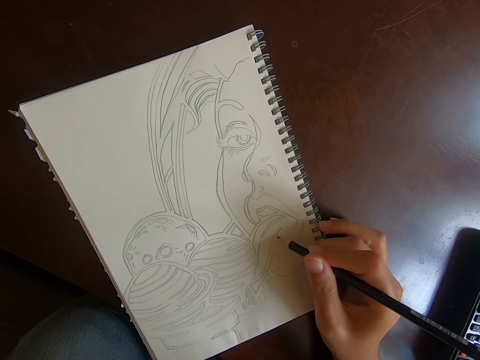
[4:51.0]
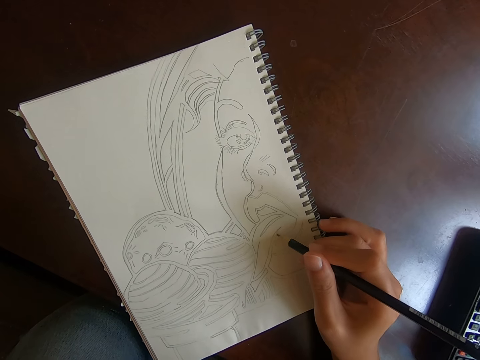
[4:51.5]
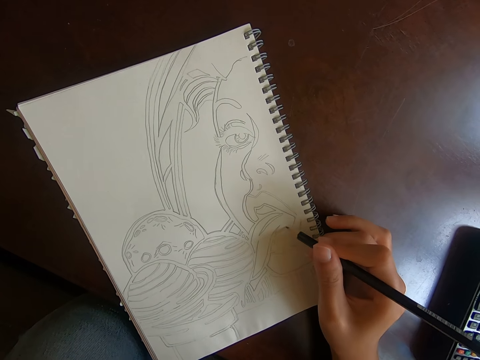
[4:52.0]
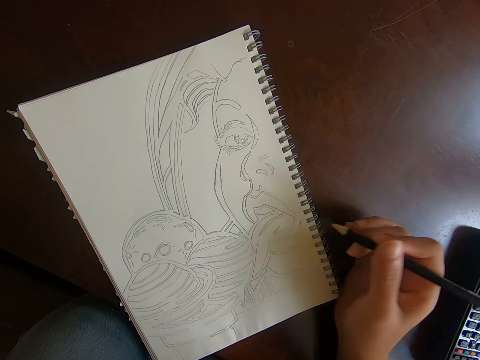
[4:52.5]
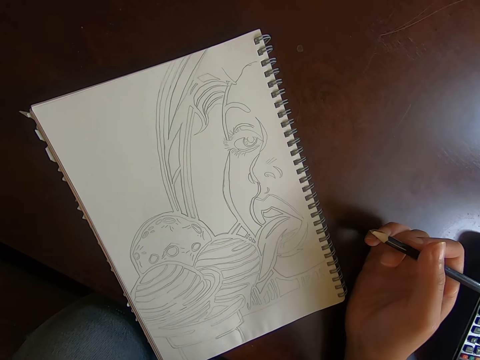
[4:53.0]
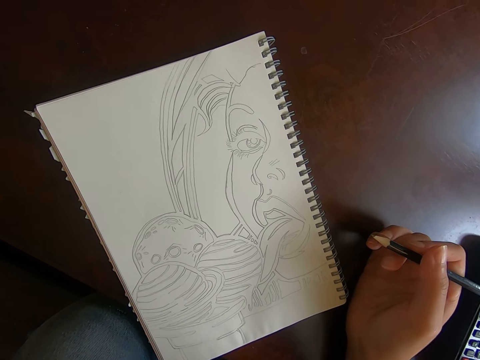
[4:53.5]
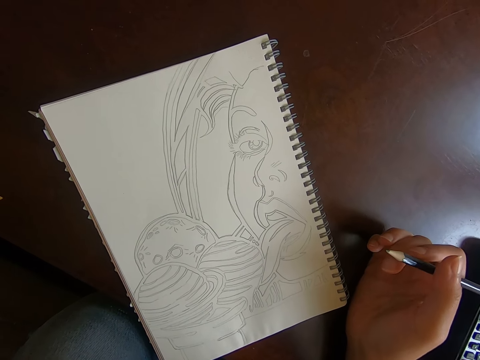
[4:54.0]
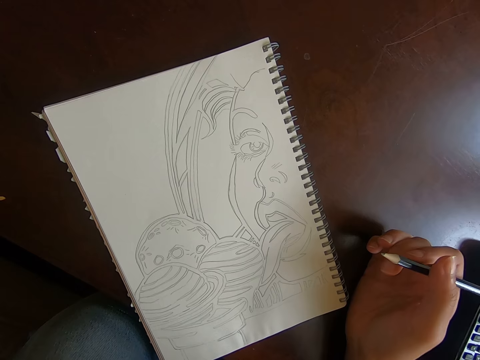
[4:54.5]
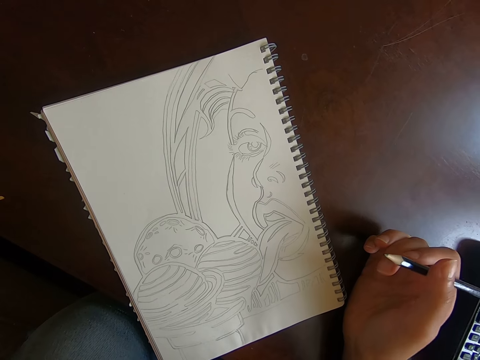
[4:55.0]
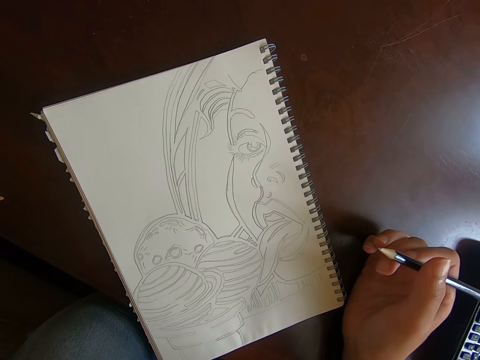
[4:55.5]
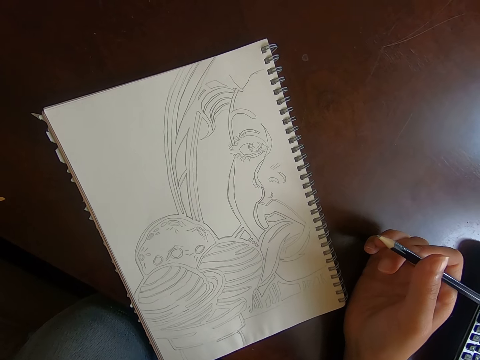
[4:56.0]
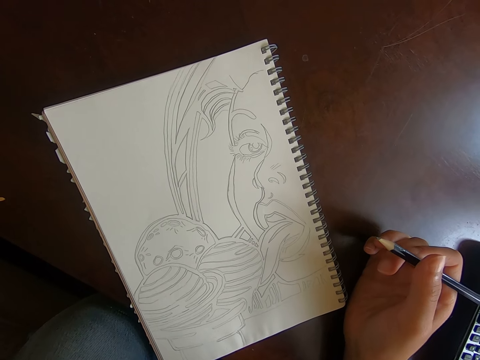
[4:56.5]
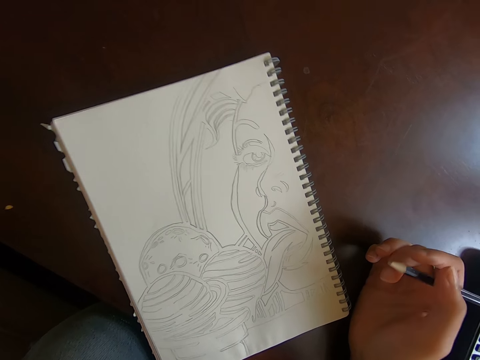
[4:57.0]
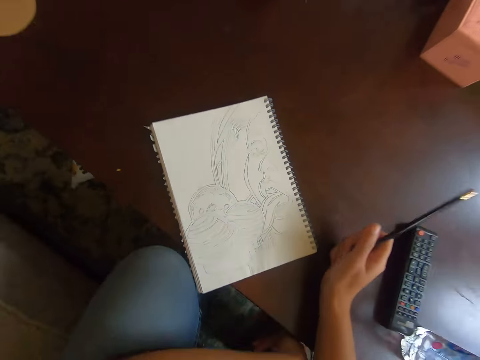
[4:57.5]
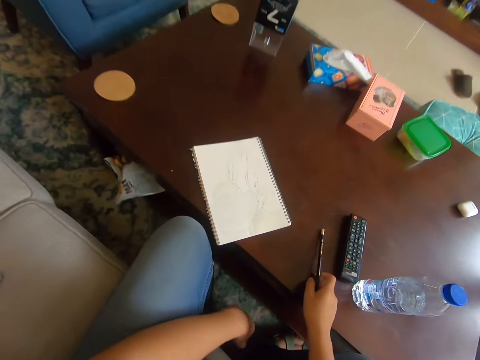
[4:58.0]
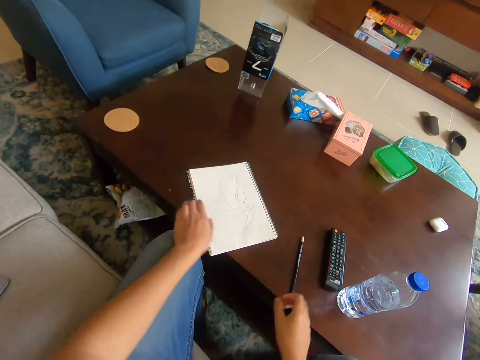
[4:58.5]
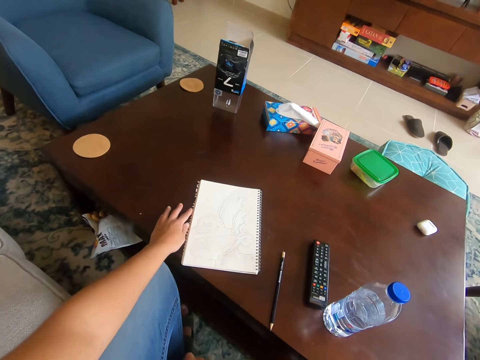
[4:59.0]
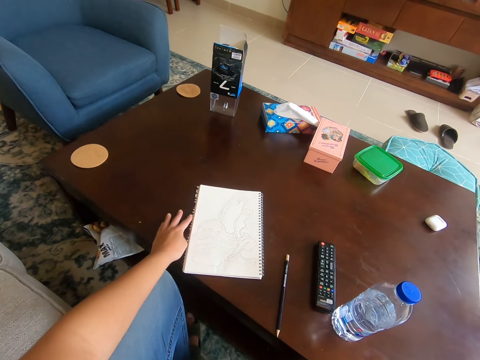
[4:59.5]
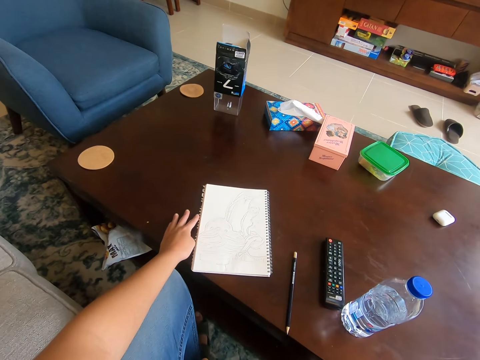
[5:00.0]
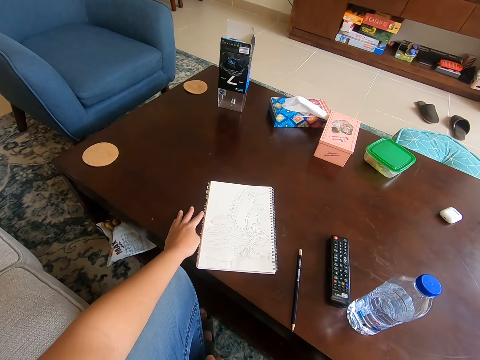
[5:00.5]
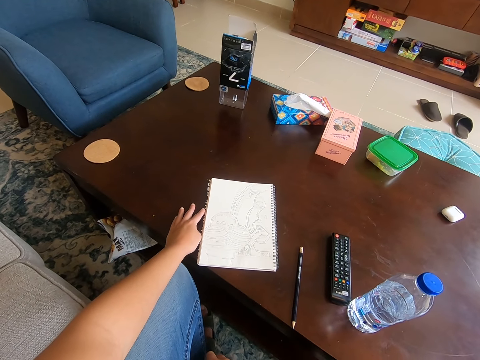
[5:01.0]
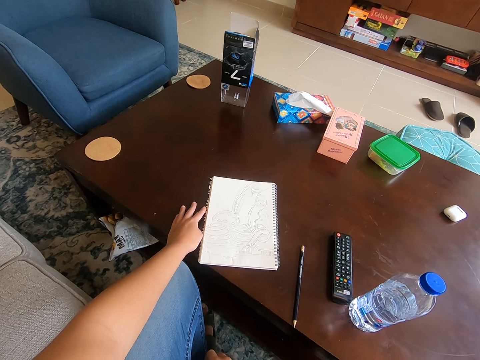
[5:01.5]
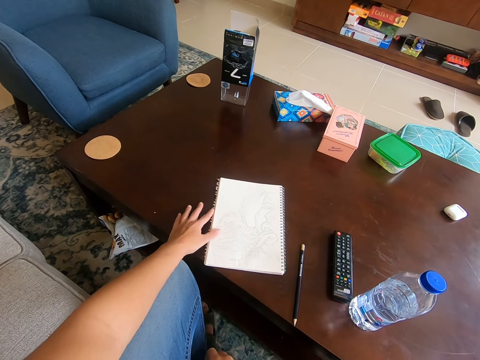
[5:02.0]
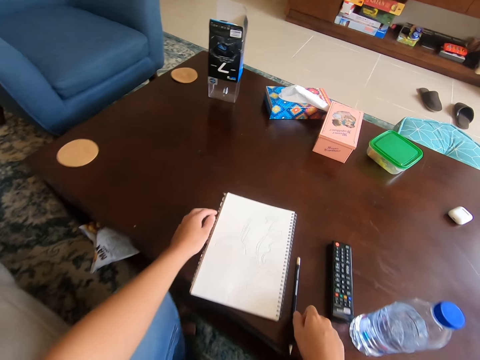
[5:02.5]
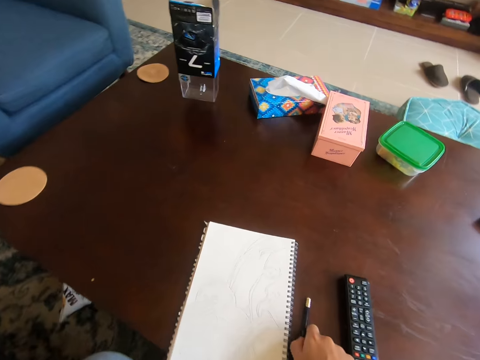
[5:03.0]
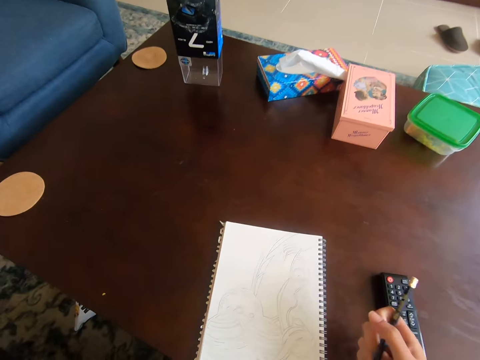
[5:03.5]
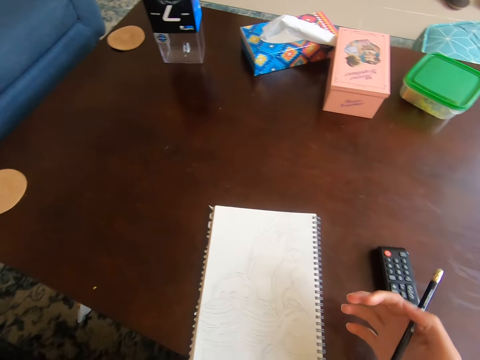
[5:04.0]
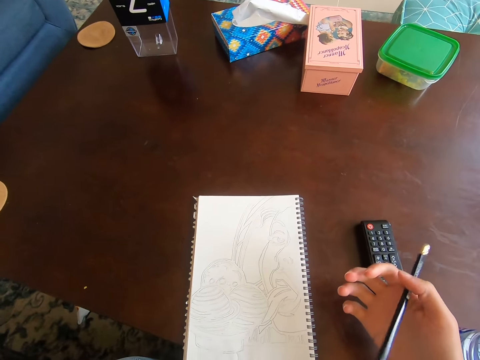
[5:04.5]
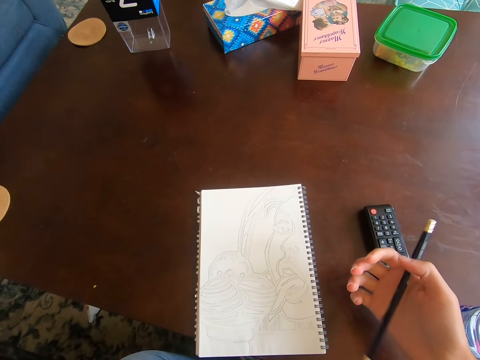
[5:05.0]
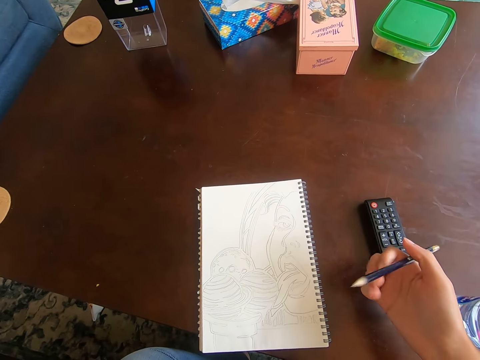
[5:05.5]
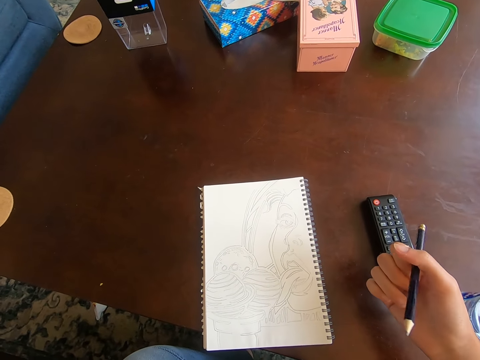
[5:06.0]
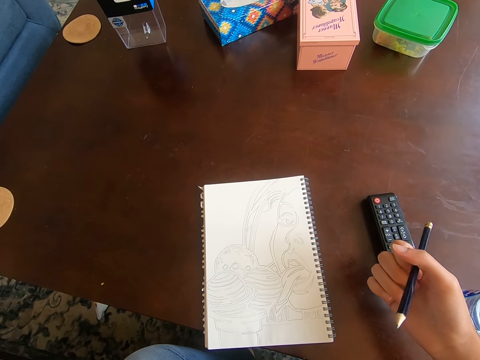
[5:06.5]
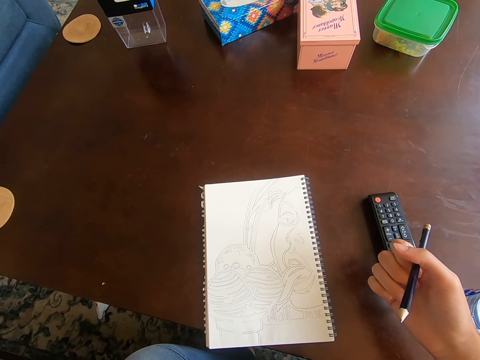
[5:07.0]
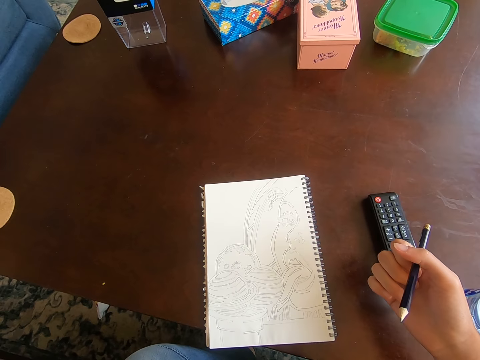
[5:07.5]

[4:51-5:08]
The camera wearer moves the pencil off the book. They hold the pencil. They place the pencil on the table. They push the book on the table with the left hand. They hold the table. They push the book. They lift the hand off the book. They pick up the pencil on the table with the right hand. They shake the pencil in the hand. They hold the pencil.

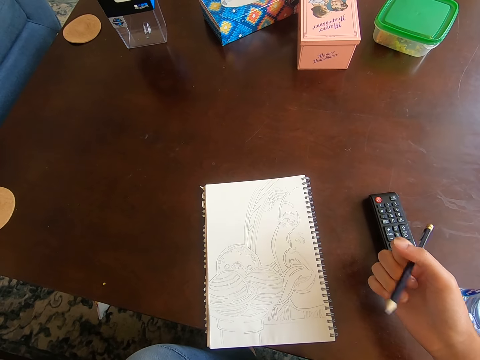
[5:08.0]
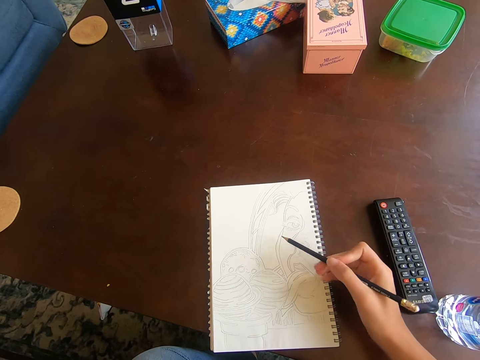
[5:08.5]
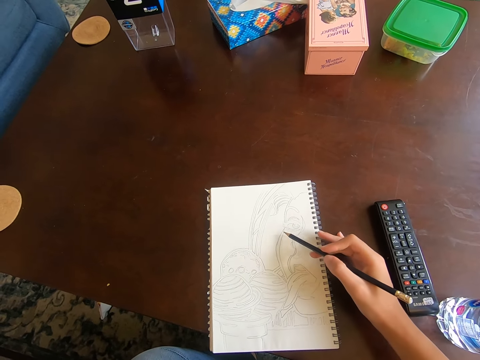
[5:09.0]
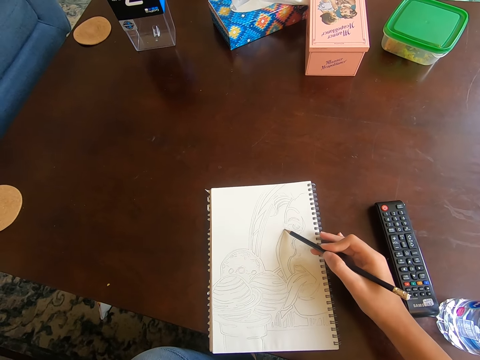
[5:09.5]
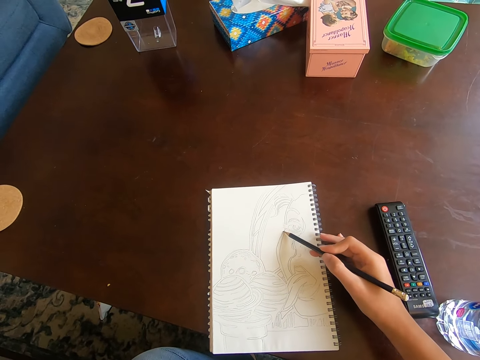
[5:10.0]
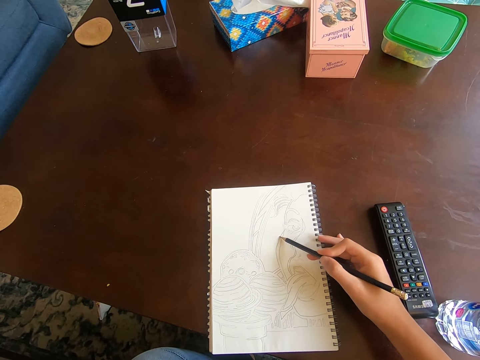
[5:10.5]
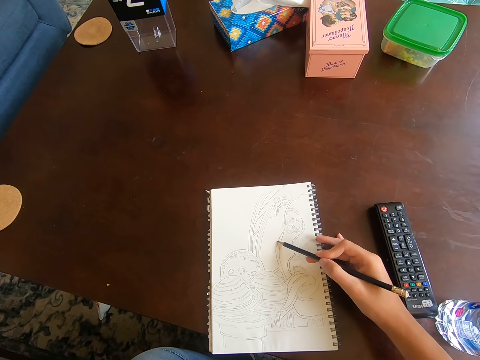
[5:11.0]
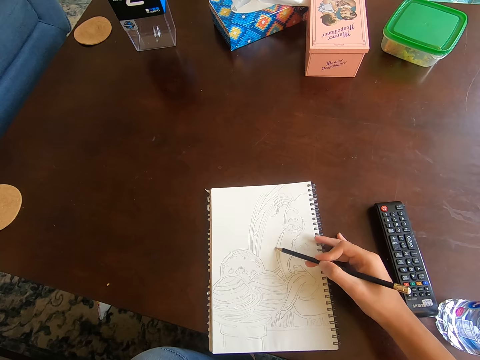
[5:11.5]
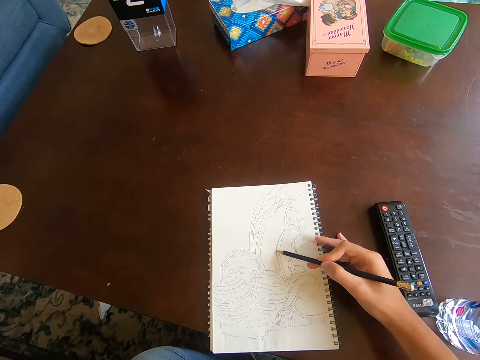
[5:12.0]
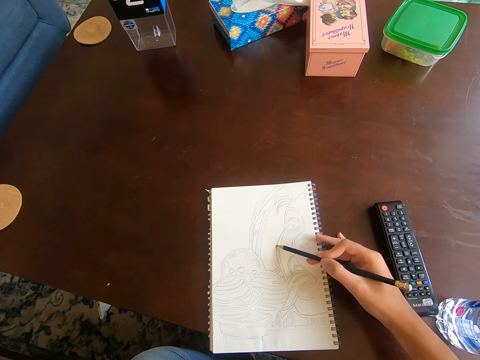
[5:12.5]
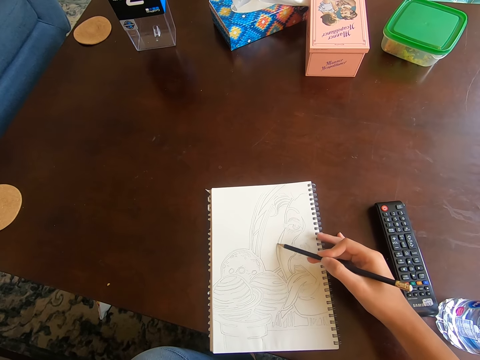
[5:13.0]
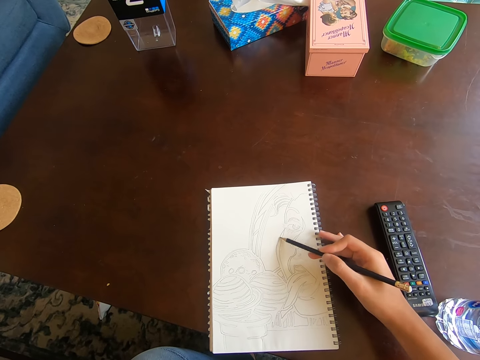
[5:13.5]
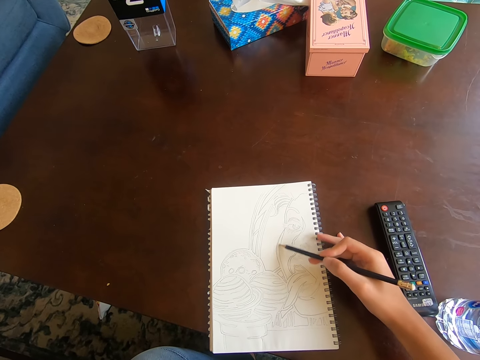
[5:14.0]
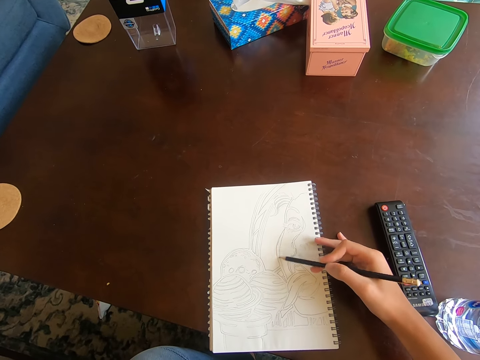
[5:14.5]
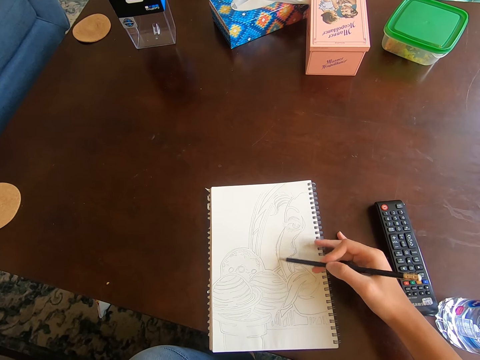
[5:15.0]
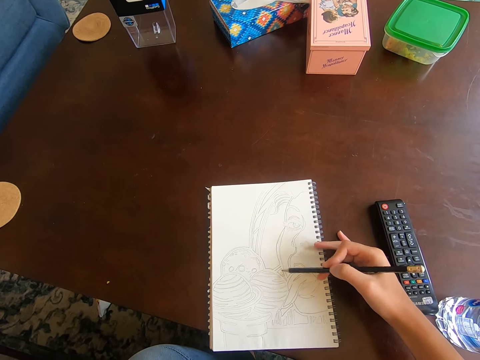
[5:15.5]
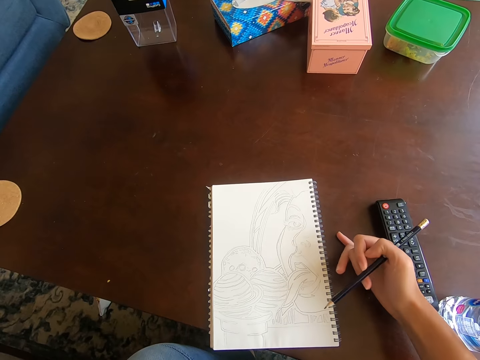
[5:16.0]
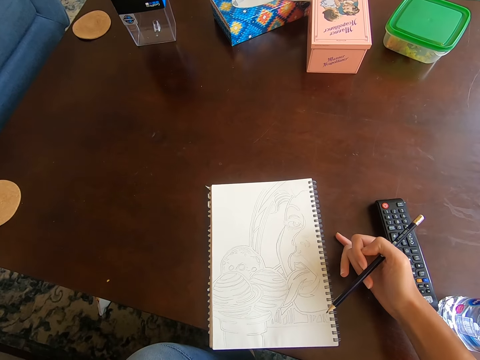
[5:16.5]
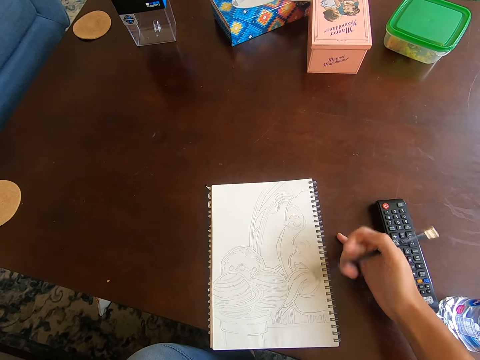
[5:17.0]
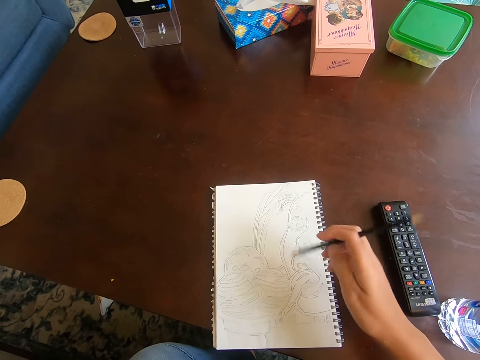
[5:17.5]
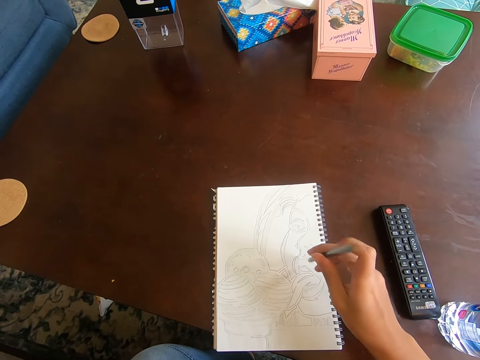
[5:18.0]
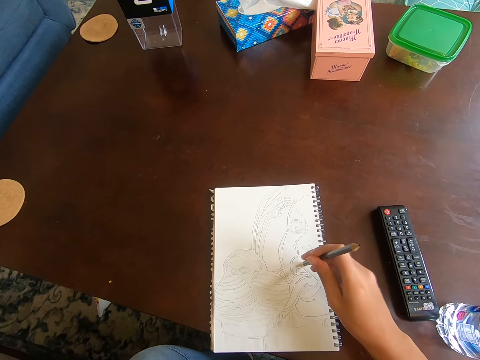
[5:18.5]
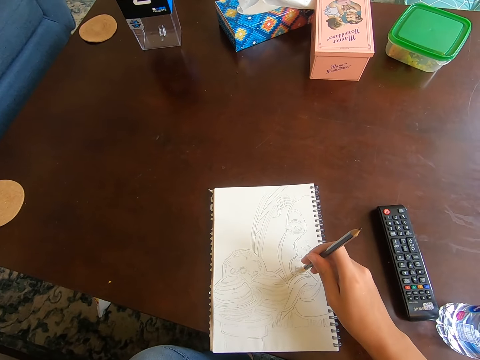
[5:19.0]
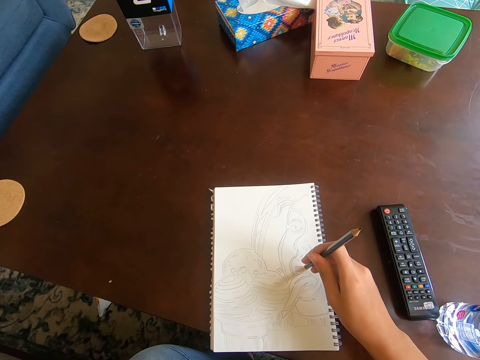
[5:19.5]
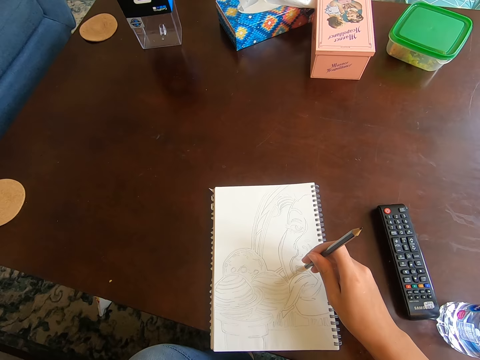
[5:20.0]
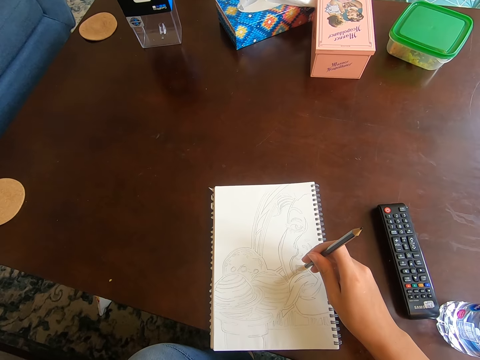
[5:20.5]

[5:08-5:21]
The camera wearer draws on the book. They move the pencil off the drawing. They turn the pencil in hand. They touch the book with the rubber side of the pencil.
